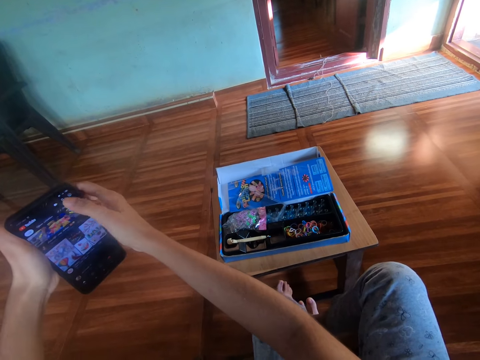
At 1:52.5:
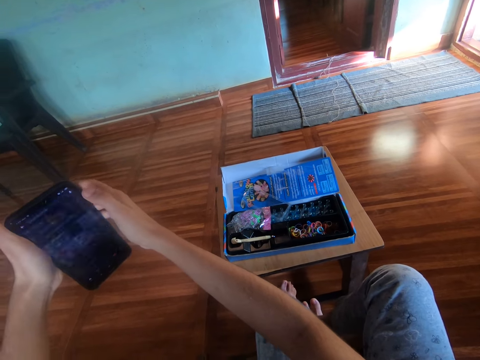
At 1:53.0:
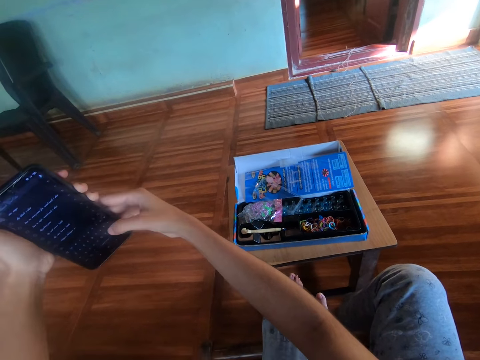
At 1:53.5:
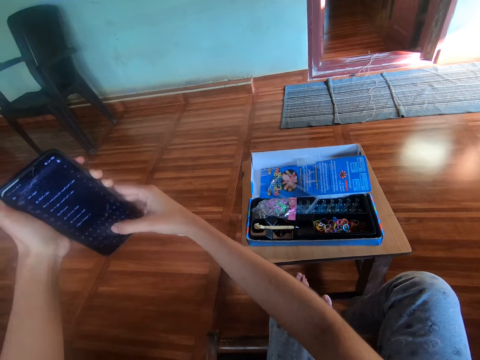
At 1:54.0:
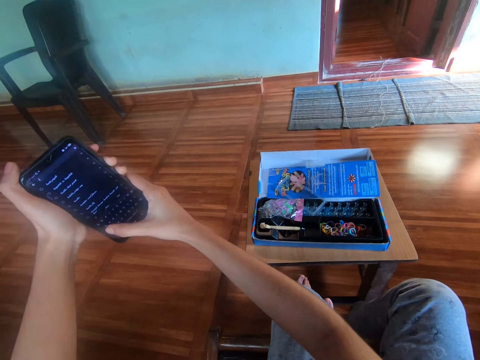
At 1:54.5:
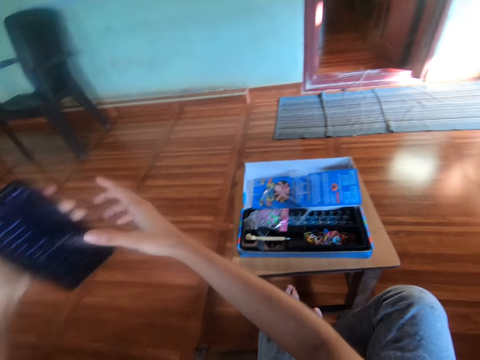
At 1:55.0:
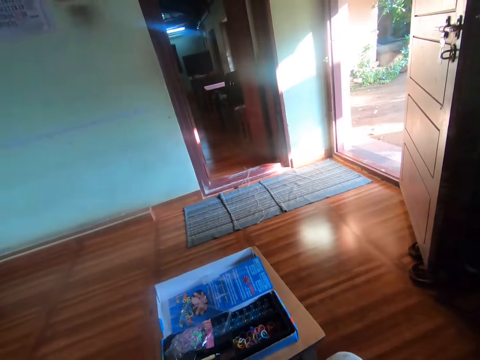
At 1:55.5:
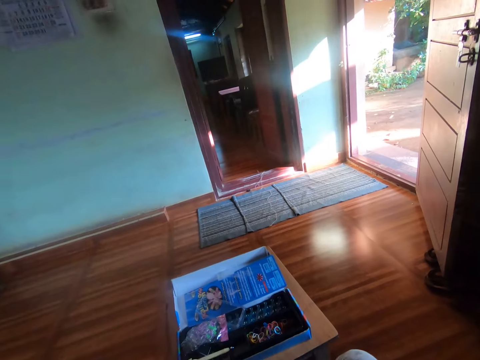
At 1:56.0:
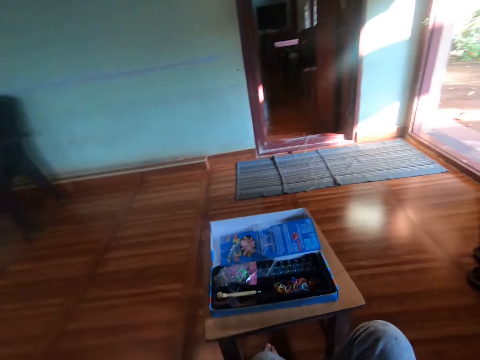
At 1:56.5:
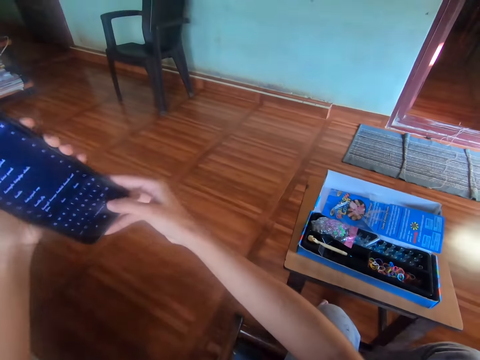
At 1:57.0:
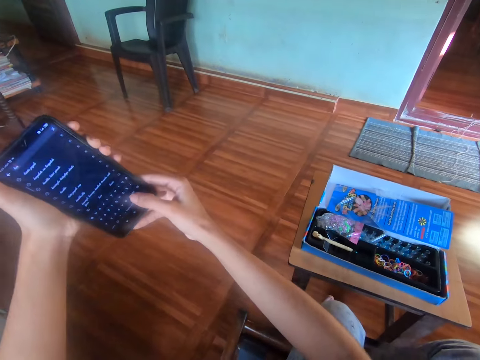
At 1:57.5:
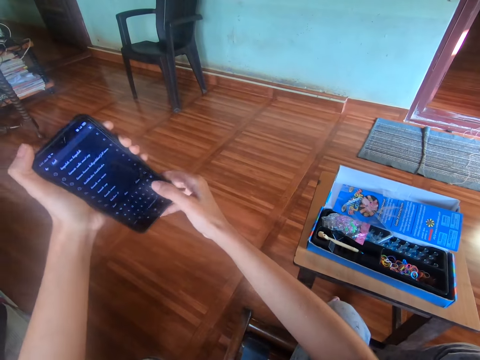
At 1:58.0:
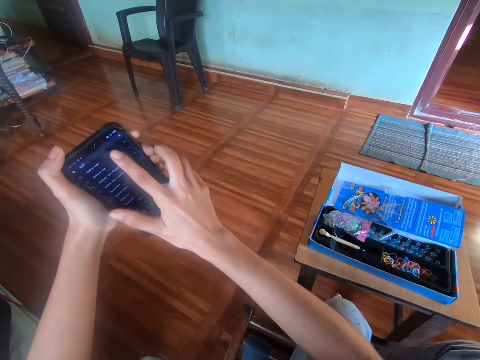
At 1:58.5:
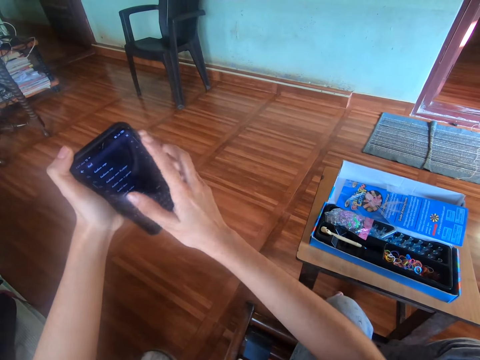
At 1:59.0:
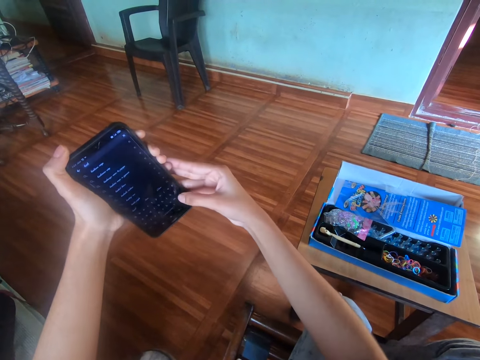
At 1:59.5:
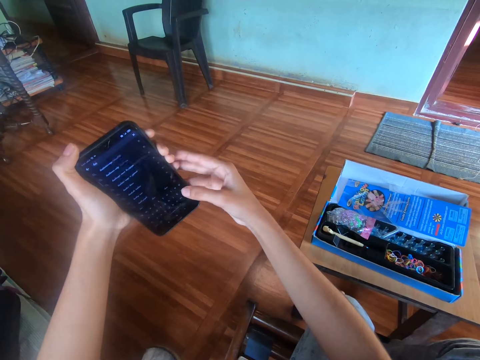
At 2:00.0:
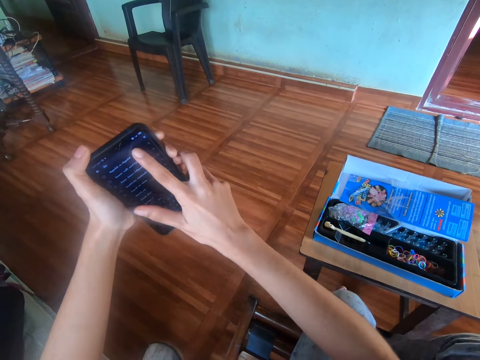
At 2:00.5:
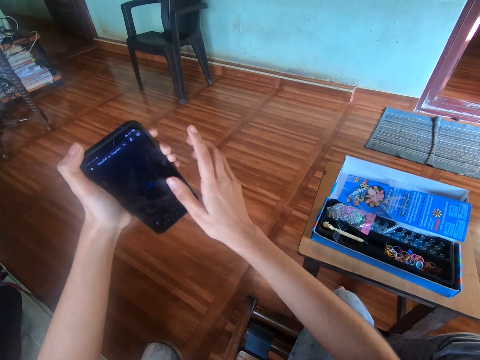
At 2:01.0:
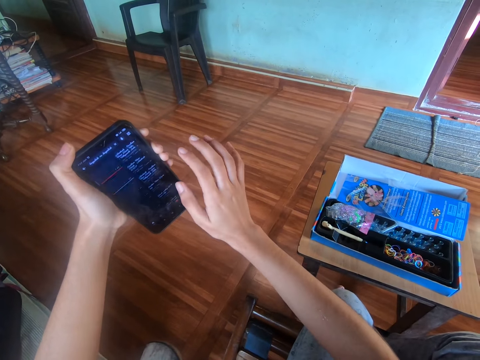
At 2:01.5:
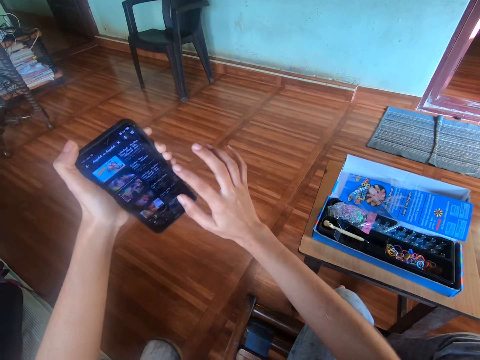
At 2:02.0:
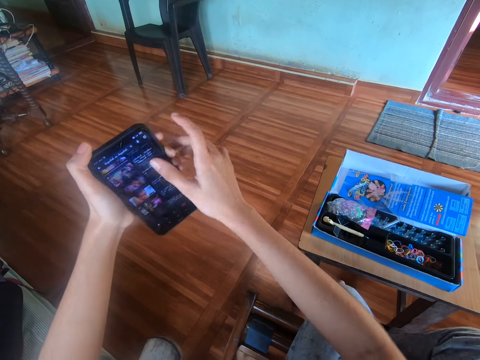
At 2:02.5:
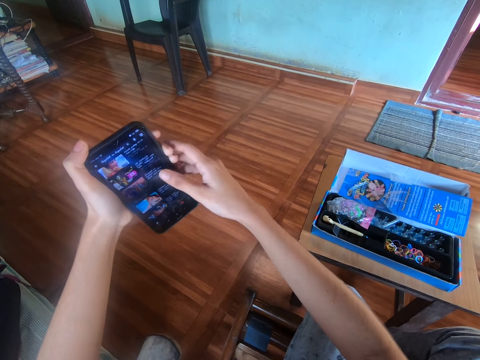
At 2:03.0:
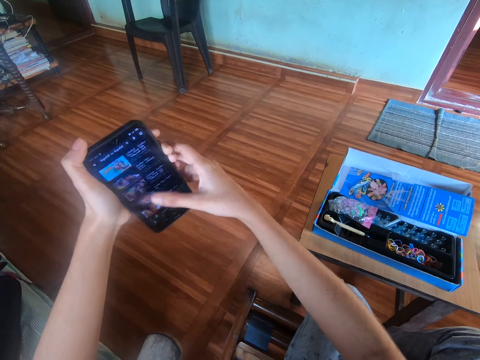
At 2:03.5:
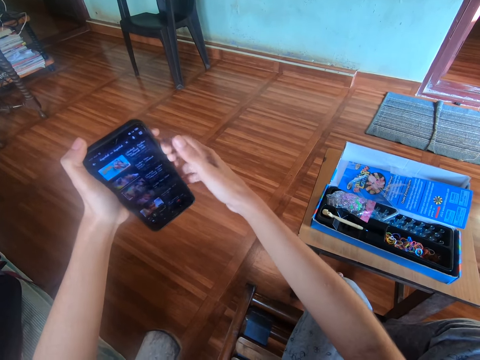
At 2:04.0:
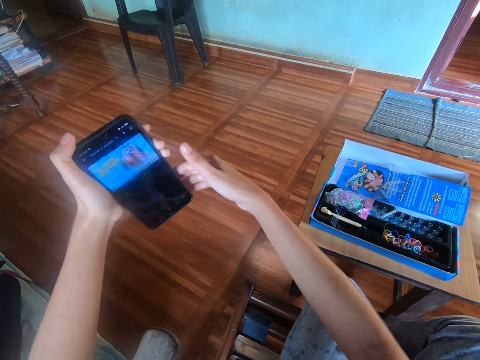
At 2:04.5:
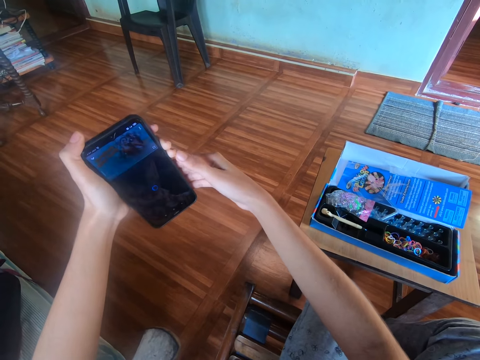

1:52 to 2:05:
The camera wearer looks around. He operates his phone with his right hand.

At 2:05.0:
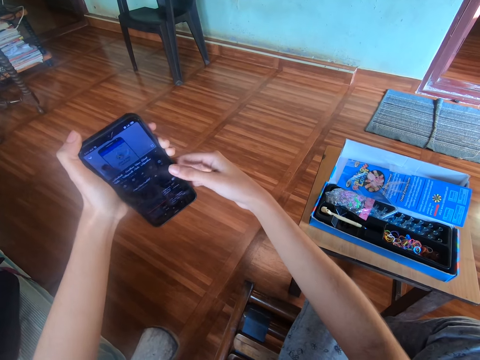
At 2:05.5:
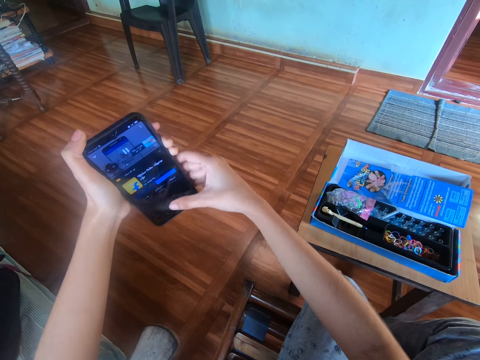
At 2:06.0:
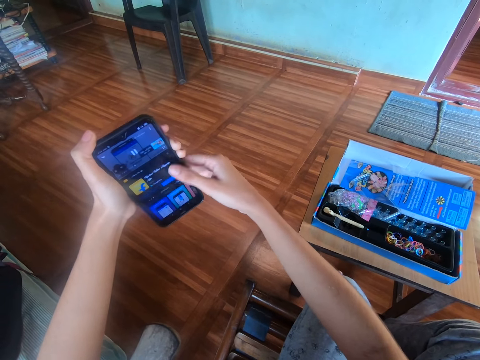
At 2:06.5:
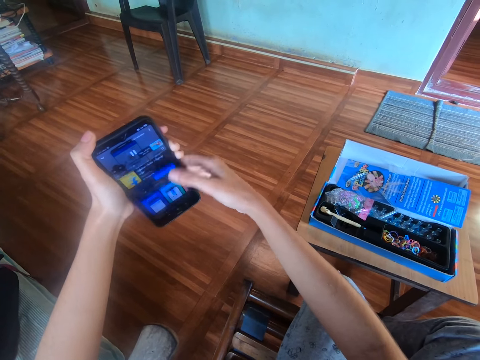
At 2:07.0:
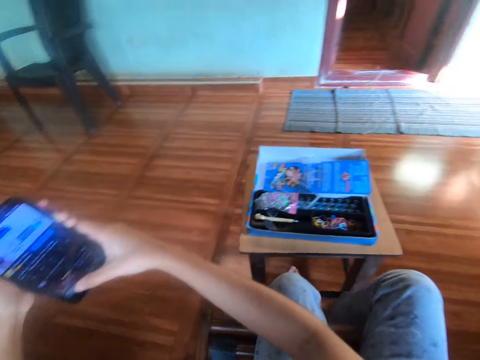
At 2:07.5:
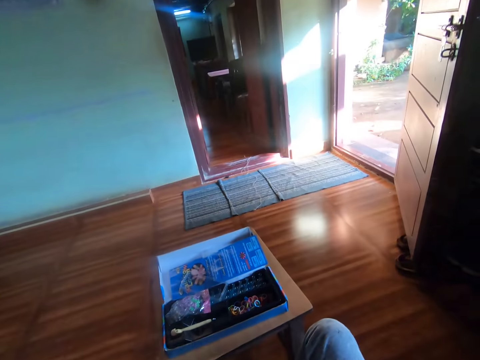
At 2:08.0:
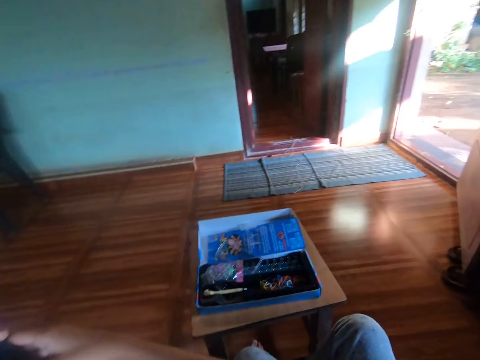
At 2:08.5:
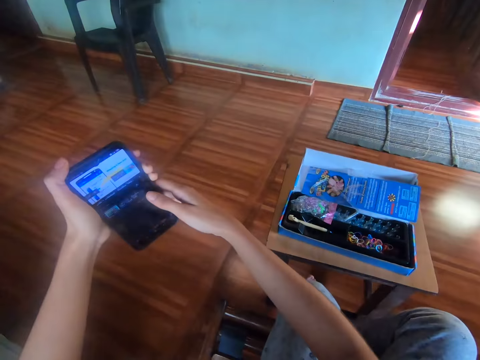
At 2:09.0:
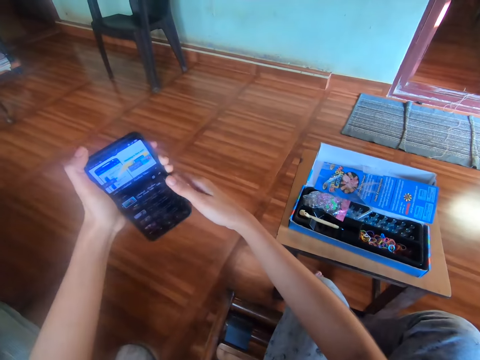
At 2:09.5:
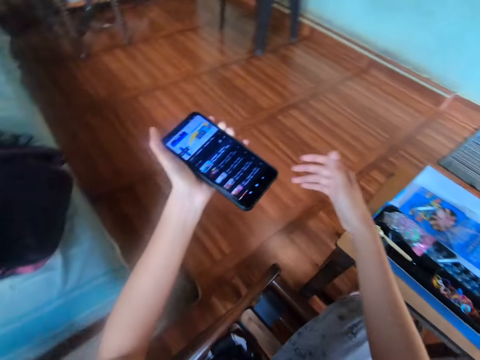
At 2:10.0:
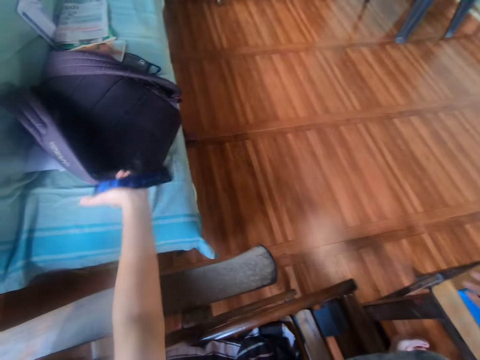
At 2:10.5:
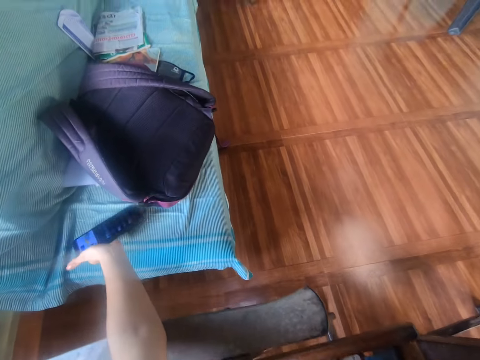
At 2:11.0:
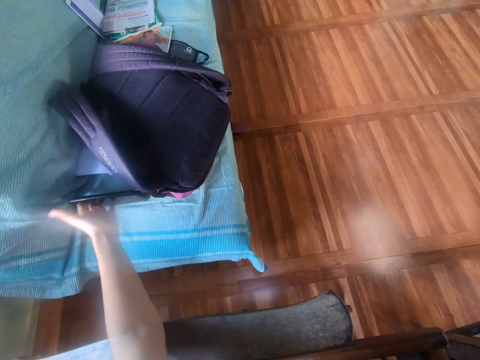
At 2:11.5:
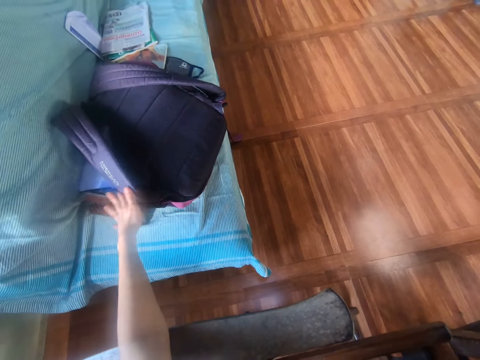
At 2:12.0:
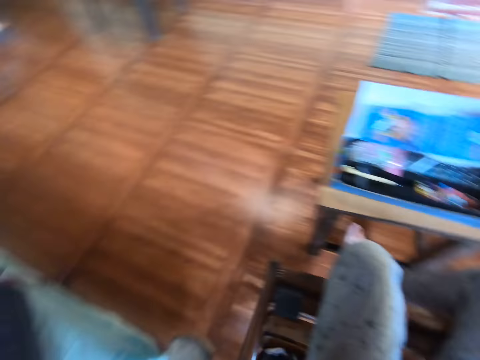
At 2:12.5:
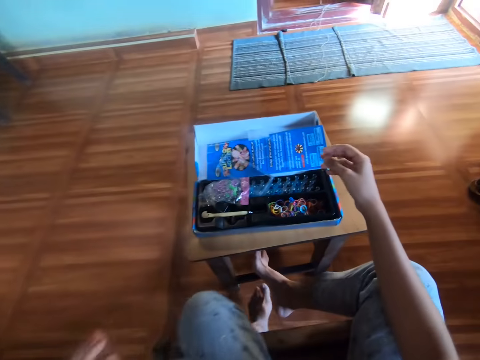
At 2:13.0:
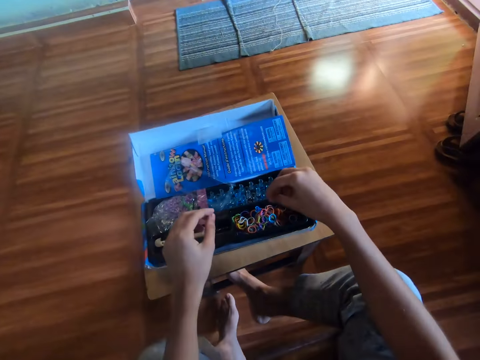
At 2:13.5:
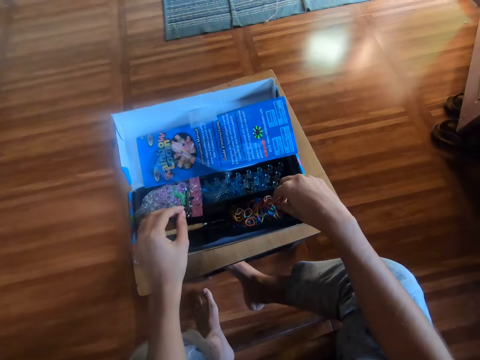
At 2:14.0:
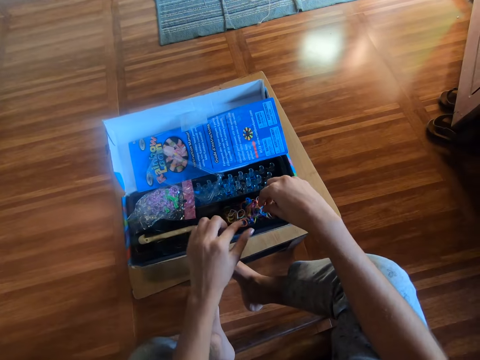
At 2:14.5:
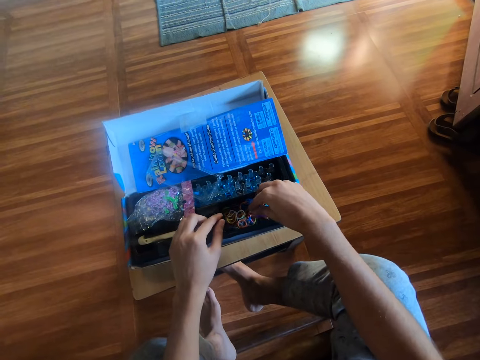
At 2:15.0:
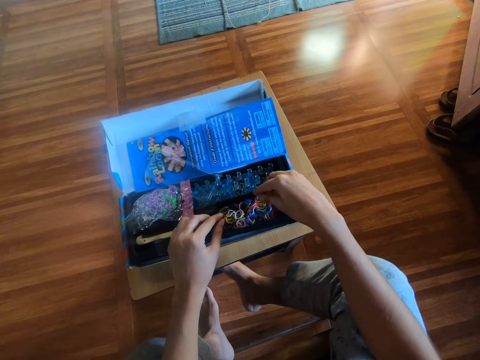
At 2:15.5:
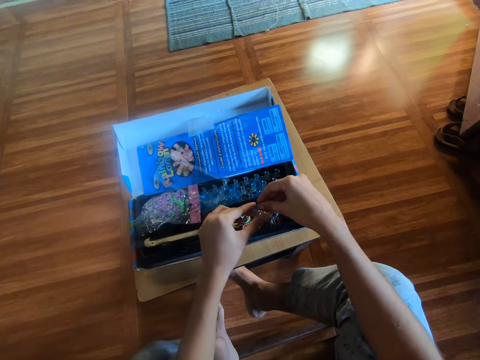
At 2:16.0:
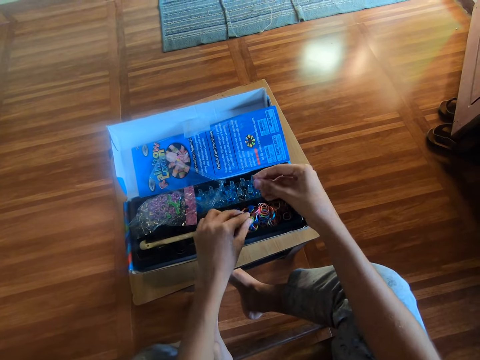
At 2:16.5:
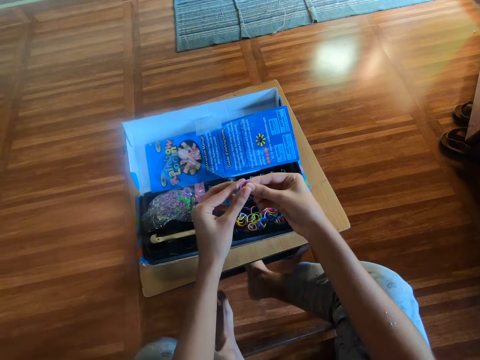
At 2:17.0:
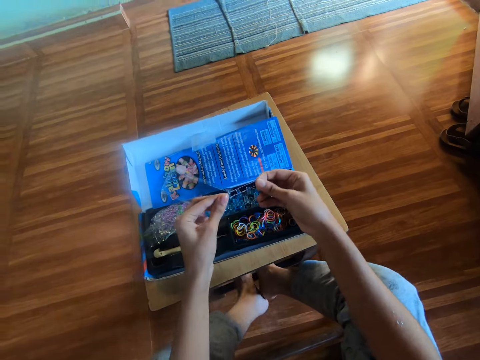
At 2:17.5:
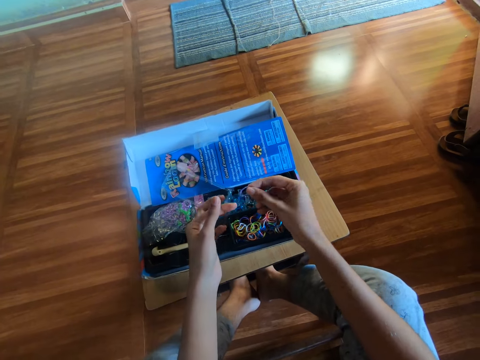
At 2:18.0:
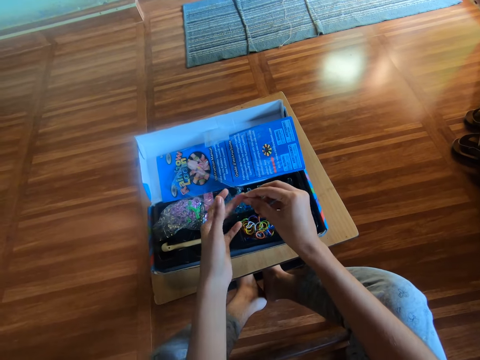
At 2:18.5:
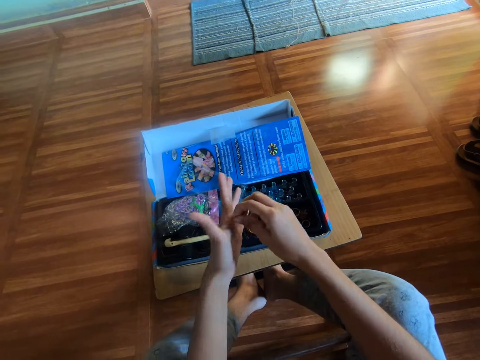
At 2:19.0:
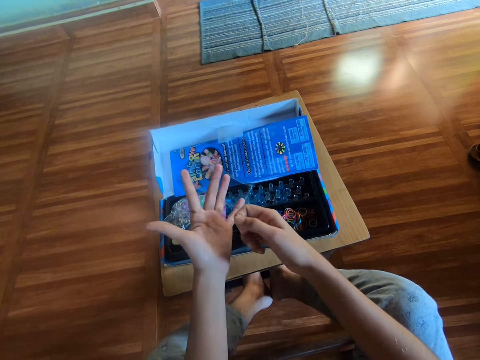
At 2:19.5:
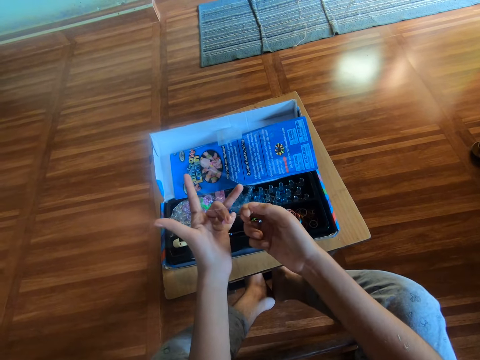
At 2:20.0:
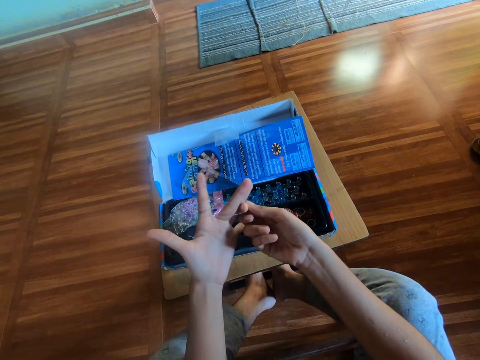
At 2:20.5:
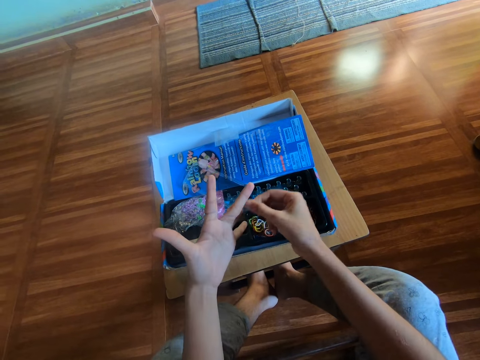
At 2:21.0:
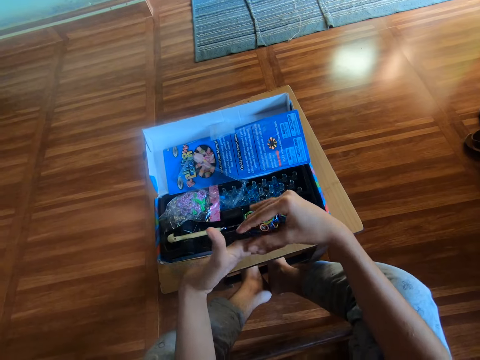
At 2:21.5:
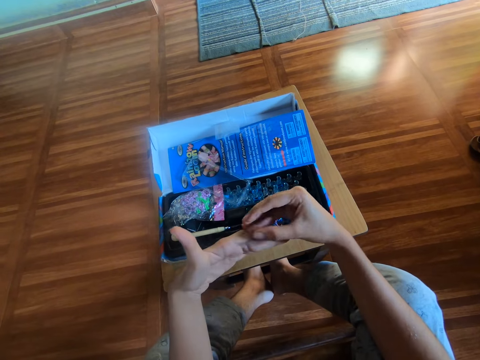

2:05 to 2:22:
The camera wearer looks around. He operates his phone with his right hand. He places the phone on the couch. He picks up a rubber band. He examines the rubber bands with his right hand. He examines the rubber bands with his hands. He ties the rubber band on the fingers. He makes a craft with the rubber band on his left hand.
